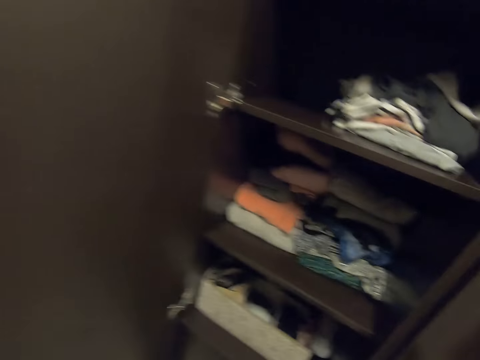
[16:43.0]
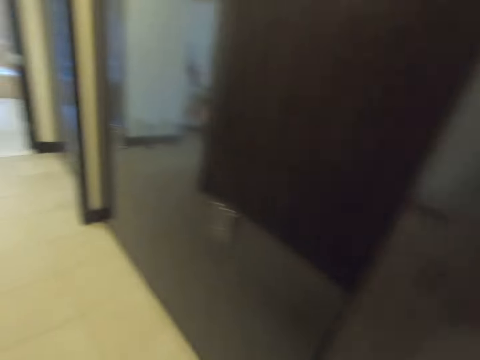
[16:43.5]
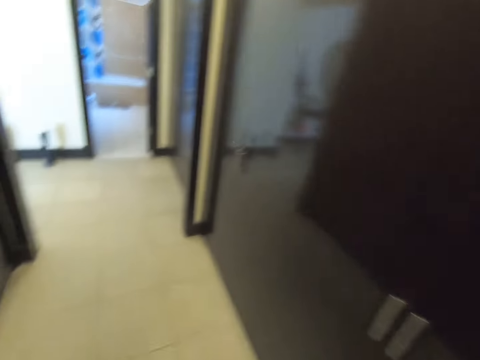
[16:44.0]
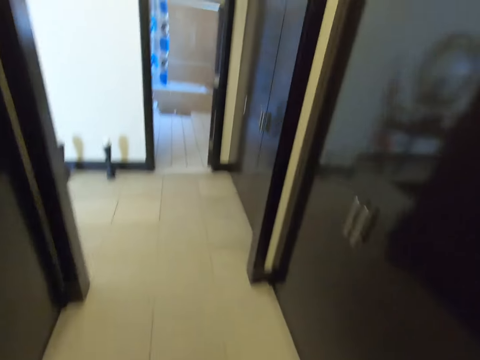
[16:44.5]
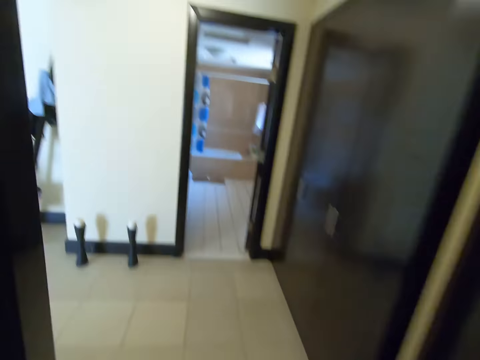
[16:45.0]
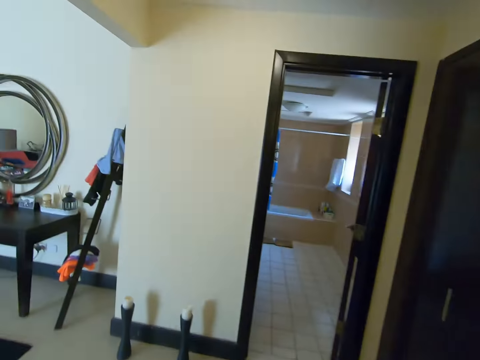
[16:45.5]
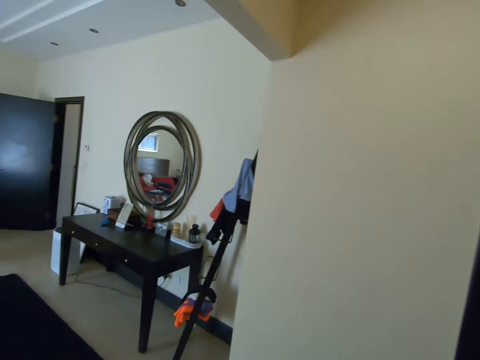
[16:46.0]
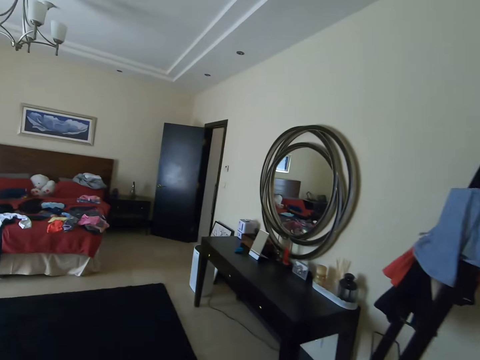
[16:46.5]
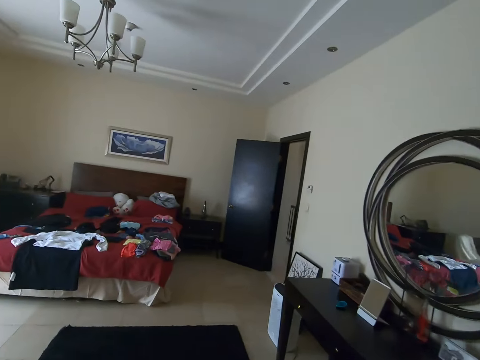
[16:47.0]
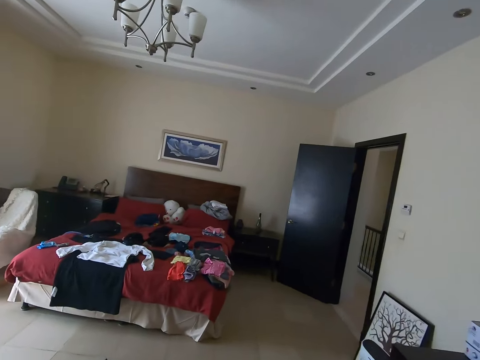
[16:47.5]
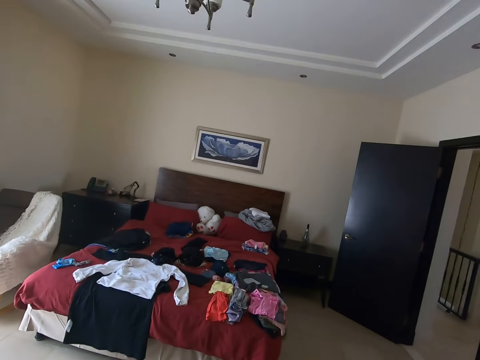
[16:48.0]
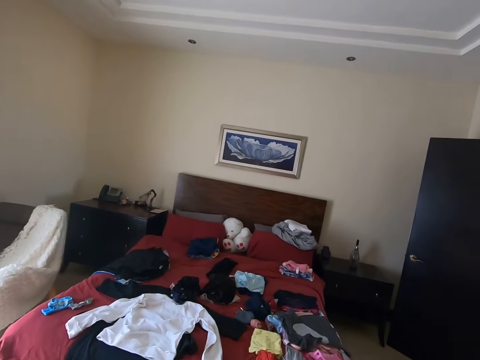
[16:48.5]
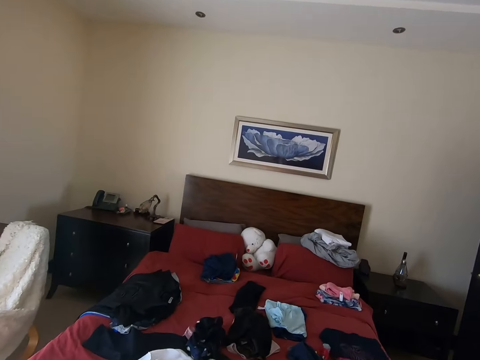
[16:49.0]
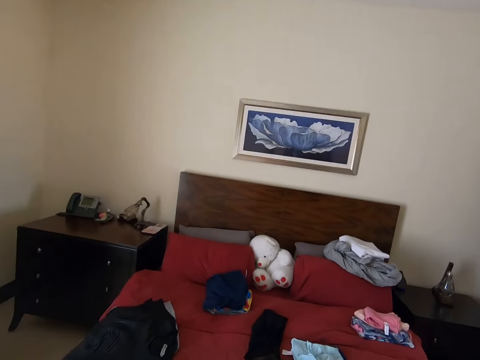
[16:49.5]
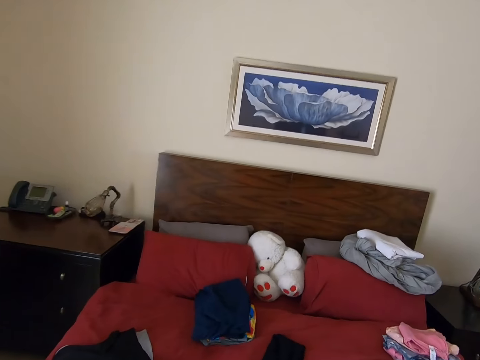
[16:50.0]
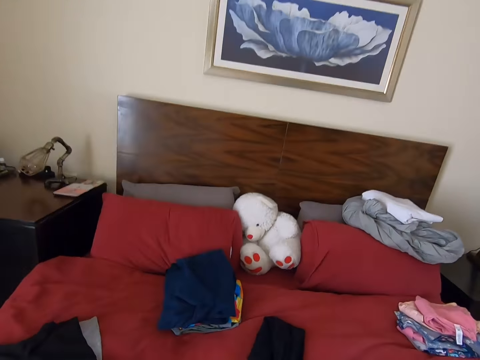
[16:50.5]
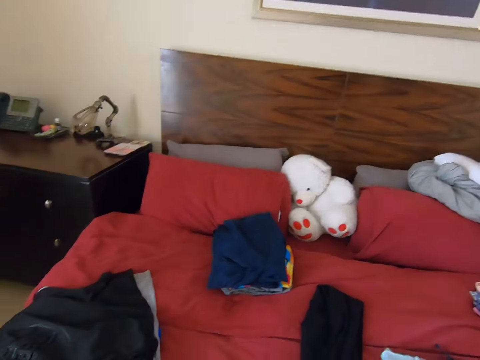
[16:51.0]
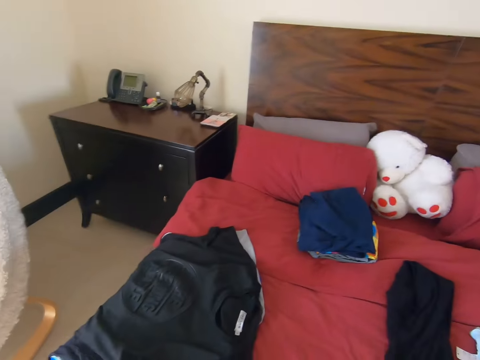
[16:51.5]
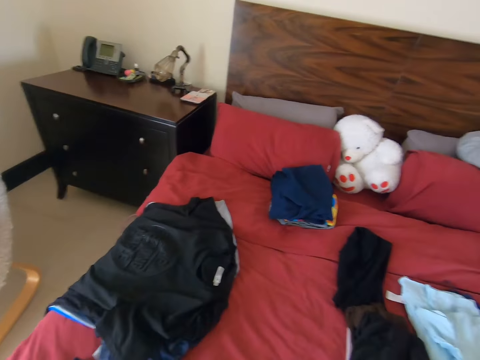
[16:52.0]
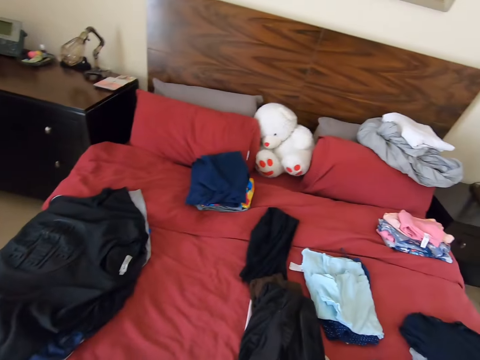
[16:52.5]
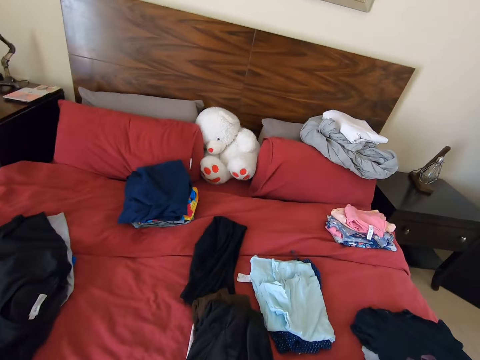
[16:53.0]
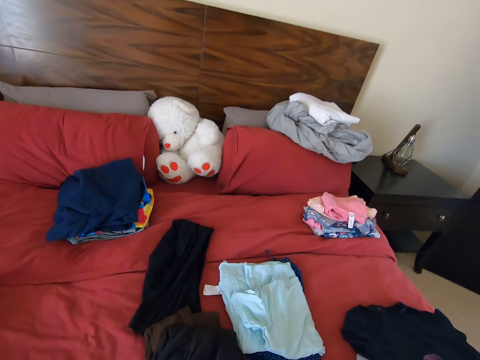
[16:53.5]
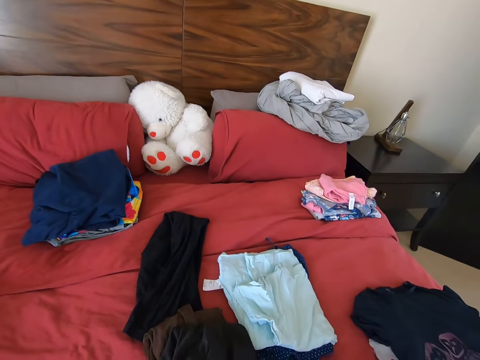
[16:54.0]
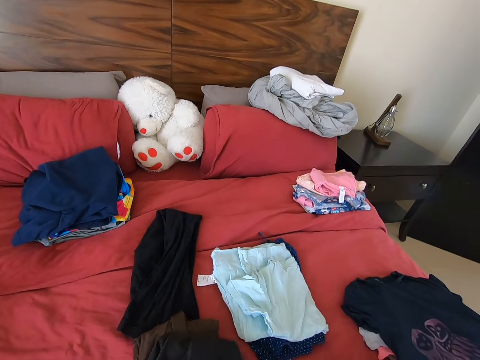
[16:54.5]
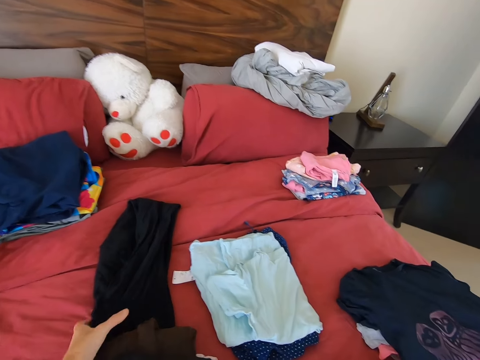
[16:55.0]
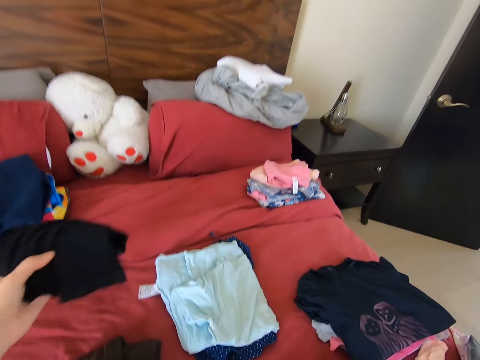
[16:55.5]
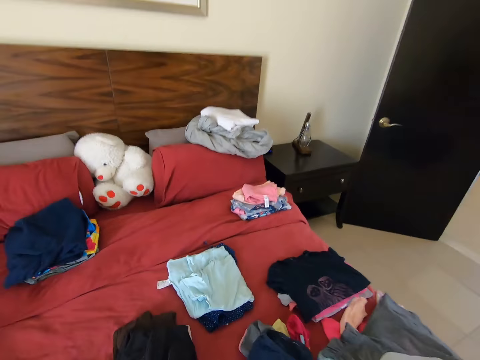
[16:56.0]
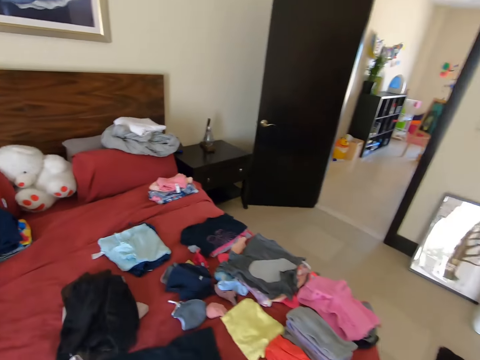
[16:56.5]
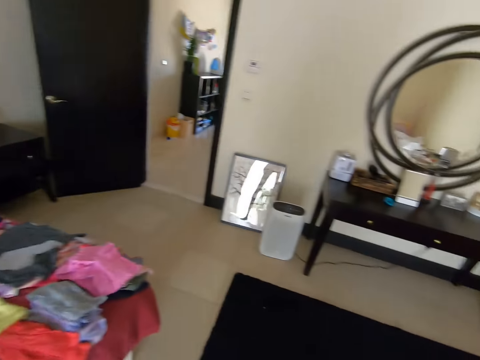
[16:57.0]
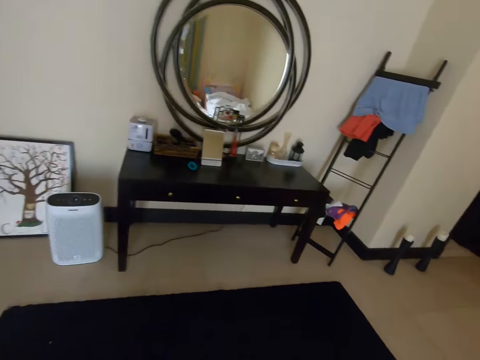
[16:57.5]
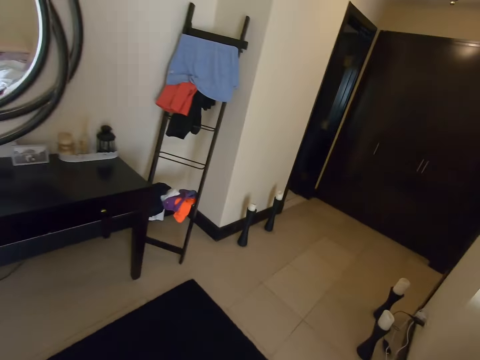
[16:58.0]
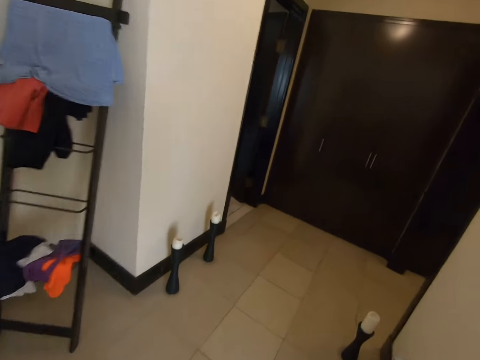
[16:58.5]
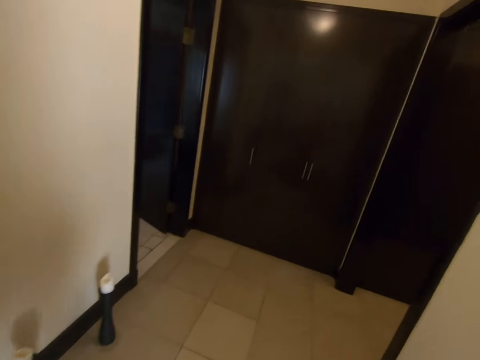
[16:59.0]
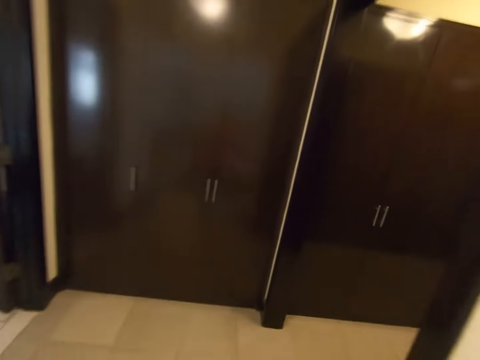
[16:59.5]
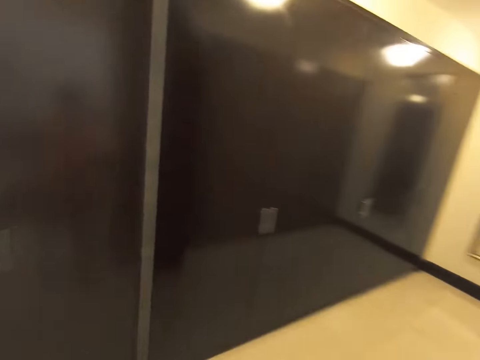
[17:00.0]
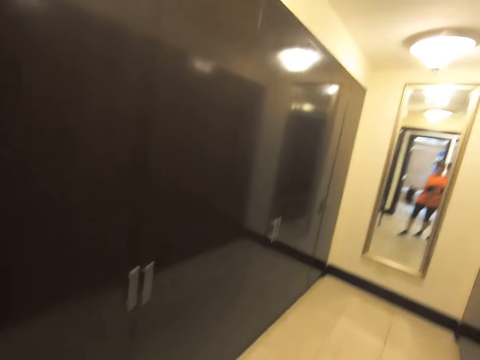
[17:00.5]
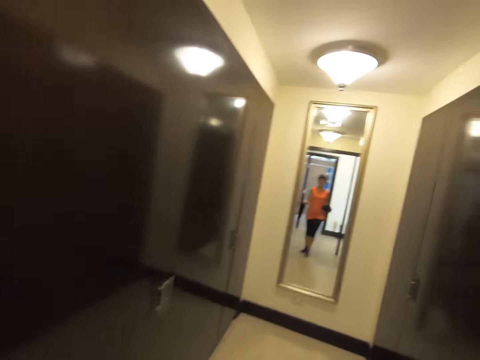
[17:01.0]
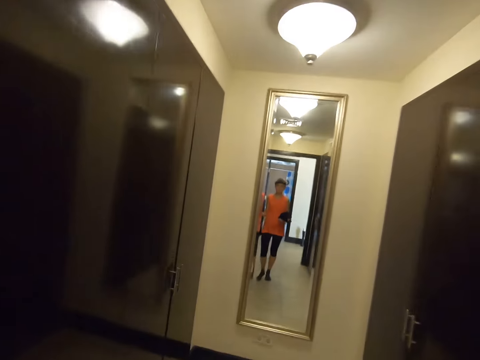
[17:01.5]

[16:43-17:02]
The camera wearer turns to the side. They close a wardrobe. They walk around the room. They pick clothes on the bed. They look around. They turn to the side. They walk around the room.

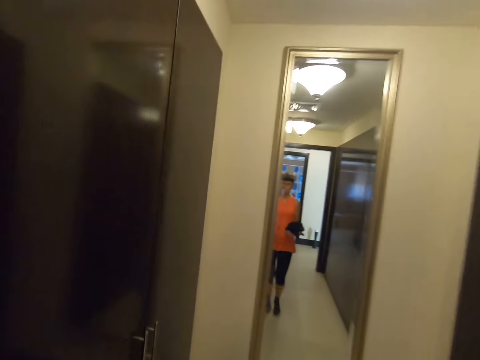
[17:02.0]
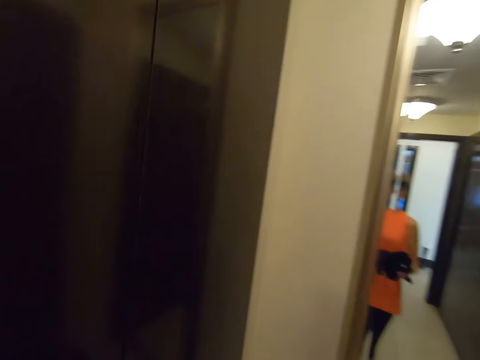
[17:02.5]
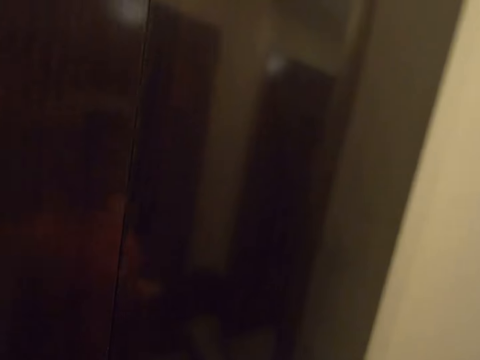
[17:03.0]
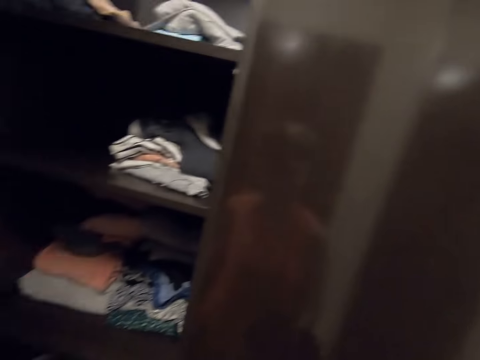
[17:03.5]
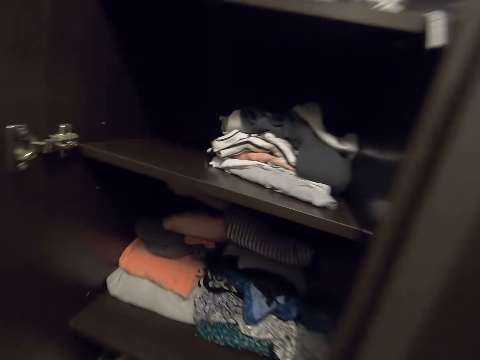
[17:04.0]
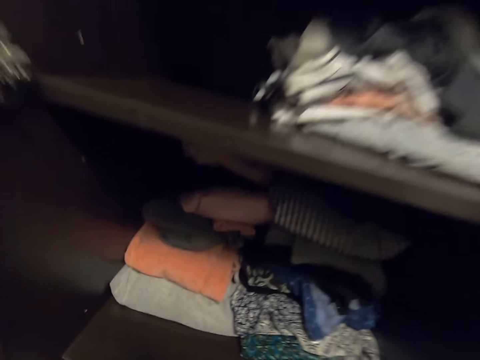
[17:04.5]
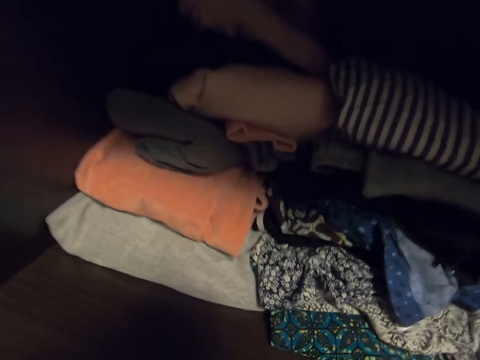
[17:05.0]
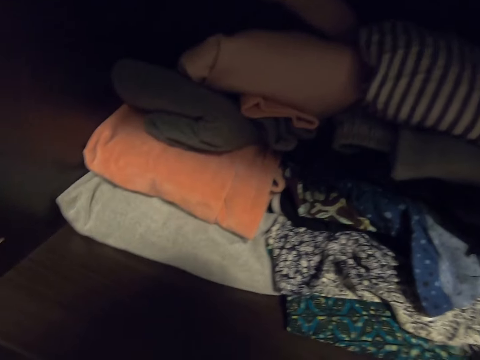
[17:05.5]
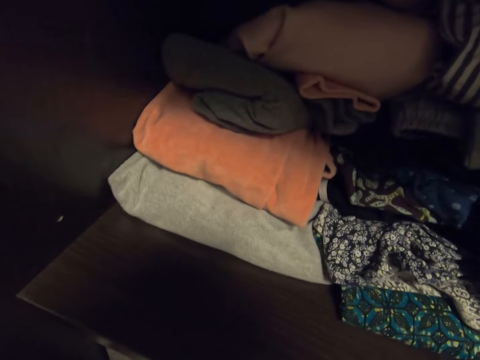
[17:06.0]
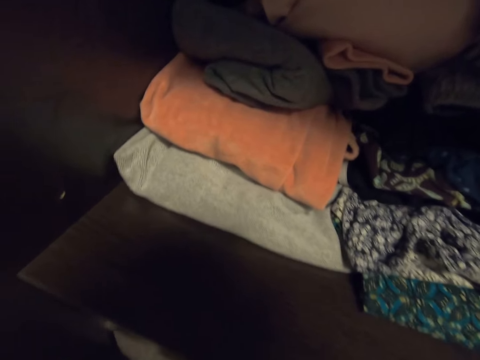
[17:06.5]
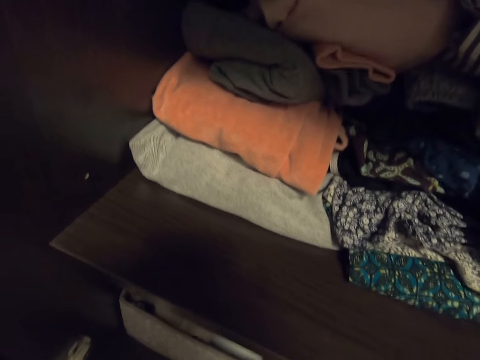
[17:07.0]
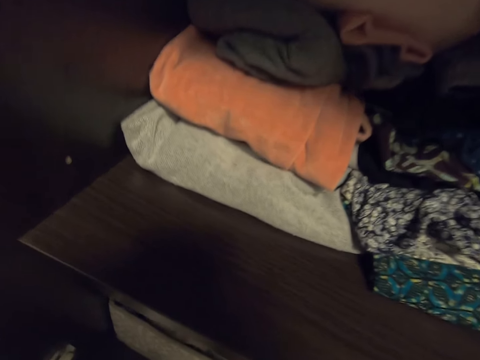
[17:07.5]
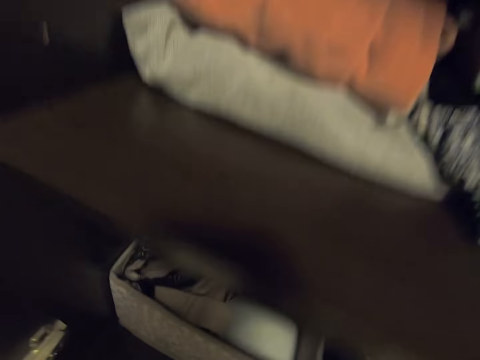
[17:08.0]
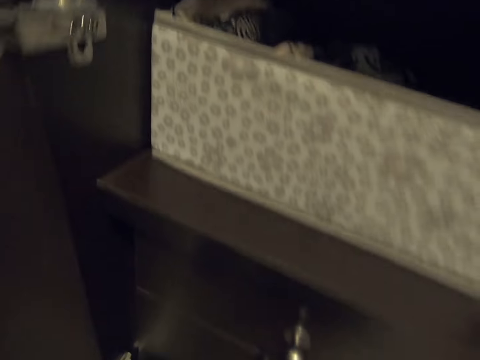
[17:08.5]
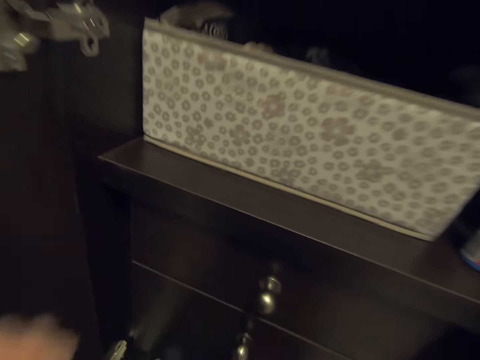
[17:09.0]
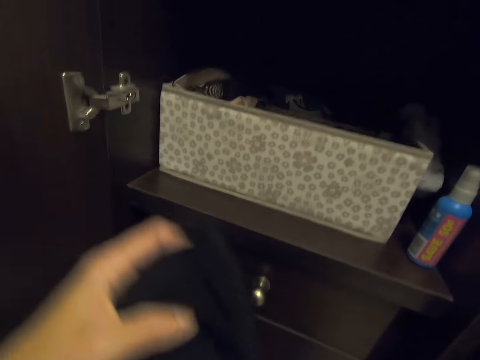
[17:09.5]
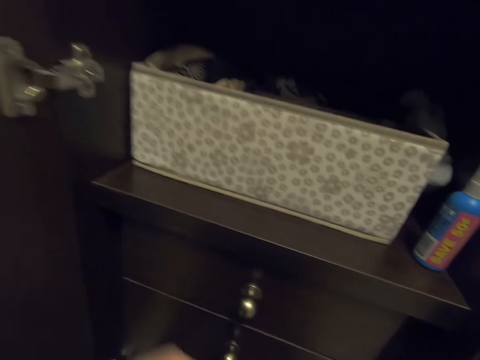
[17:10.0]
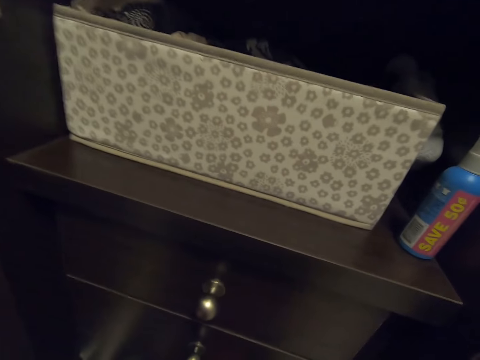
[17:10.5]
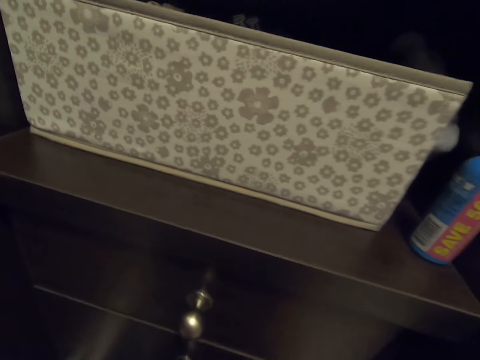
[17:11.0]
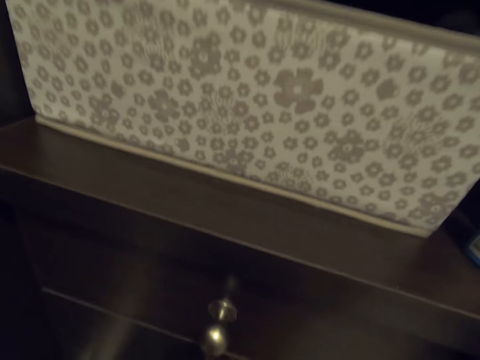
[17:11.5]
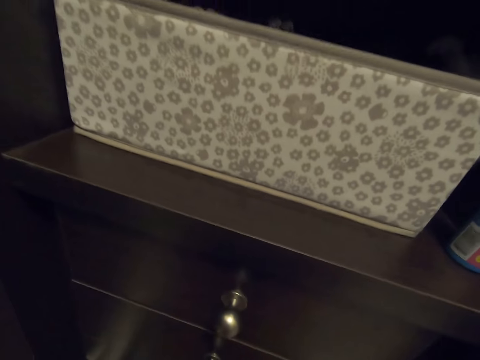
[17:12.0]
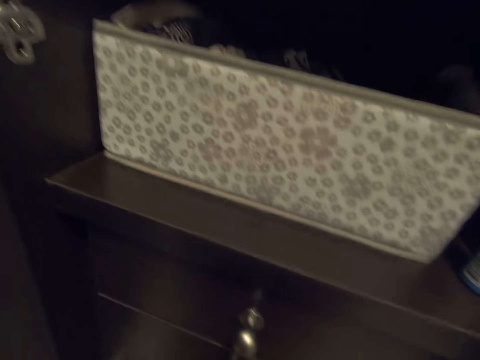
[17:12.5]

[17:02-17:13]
The camera wearer opens the wardrobe. They put clothes in a drawer. They turn to the side. They put the clothes in the wardrobe.
